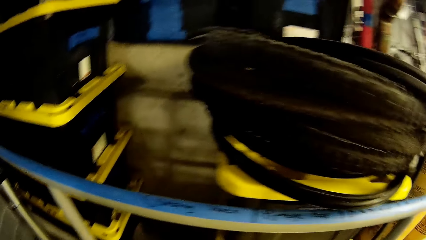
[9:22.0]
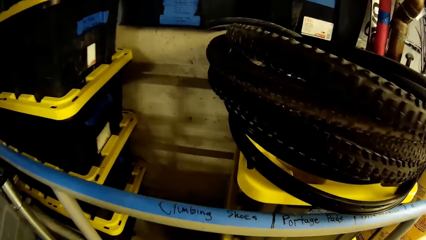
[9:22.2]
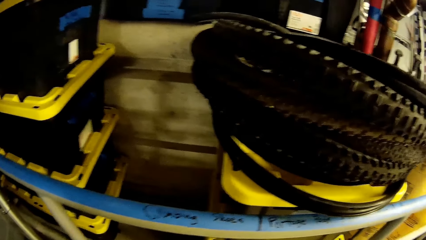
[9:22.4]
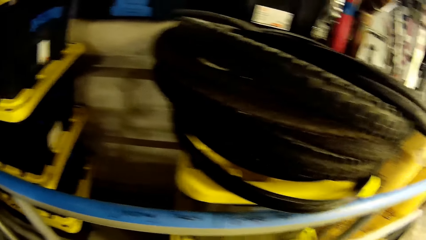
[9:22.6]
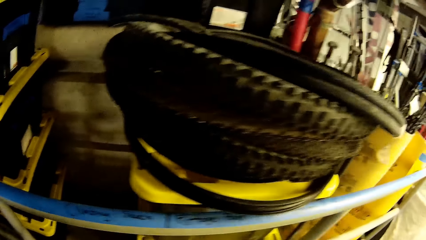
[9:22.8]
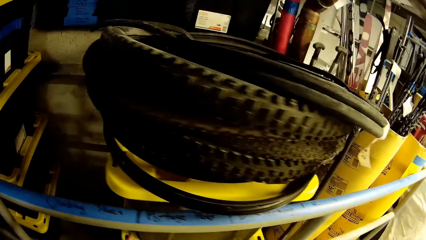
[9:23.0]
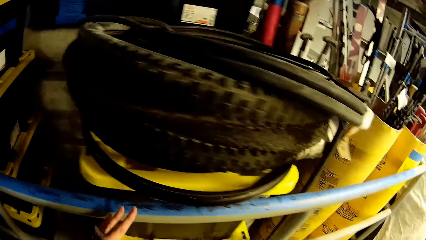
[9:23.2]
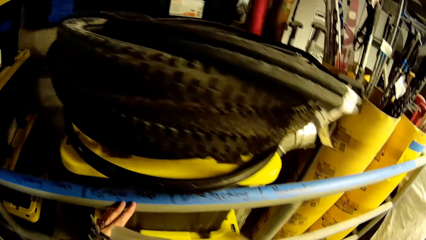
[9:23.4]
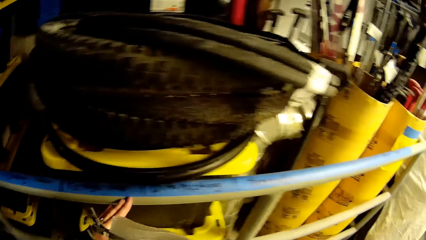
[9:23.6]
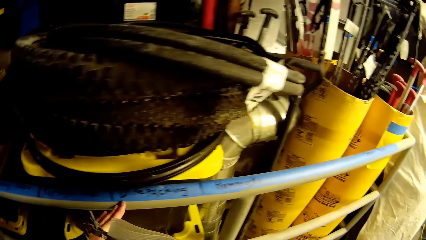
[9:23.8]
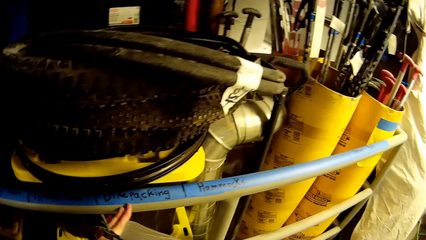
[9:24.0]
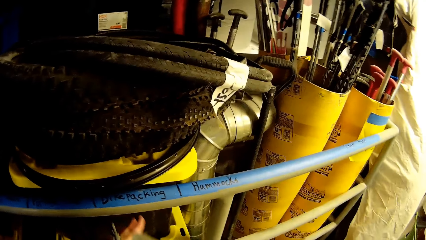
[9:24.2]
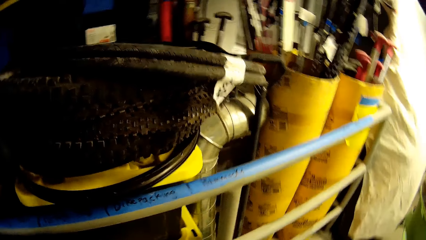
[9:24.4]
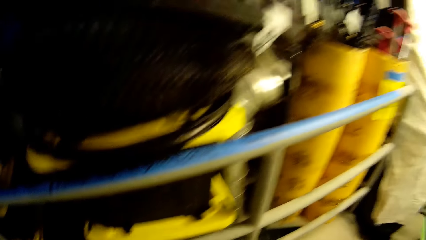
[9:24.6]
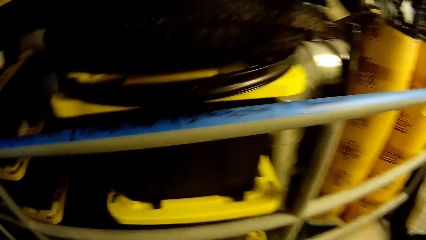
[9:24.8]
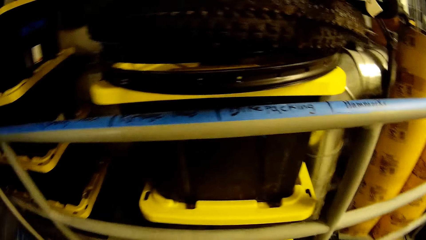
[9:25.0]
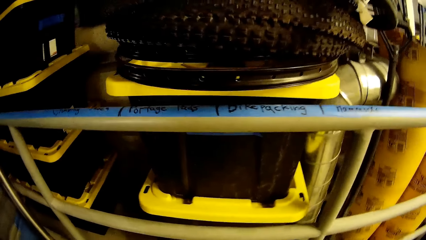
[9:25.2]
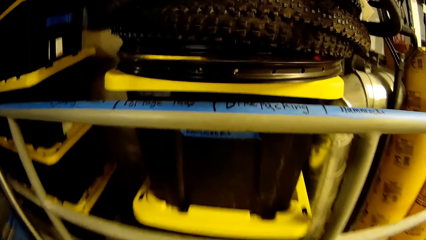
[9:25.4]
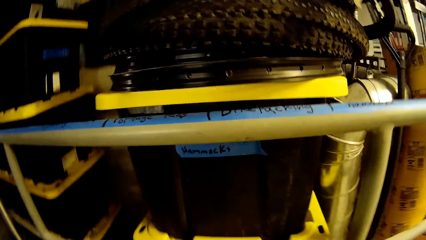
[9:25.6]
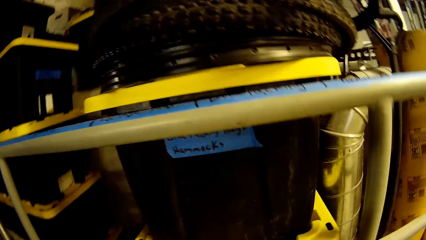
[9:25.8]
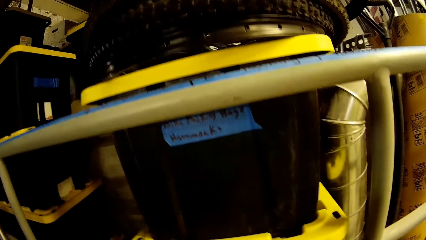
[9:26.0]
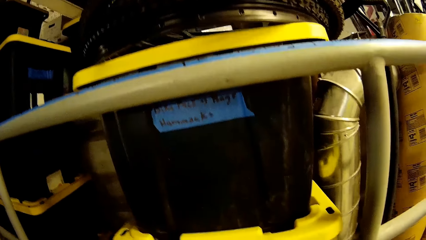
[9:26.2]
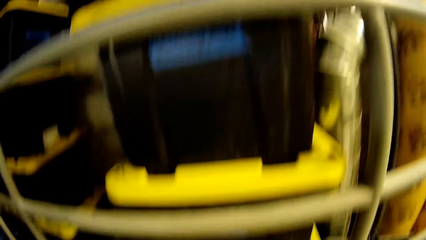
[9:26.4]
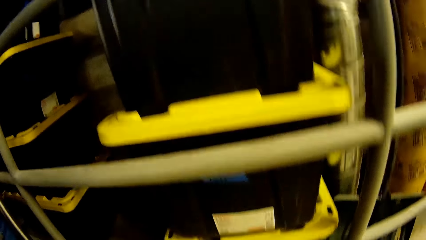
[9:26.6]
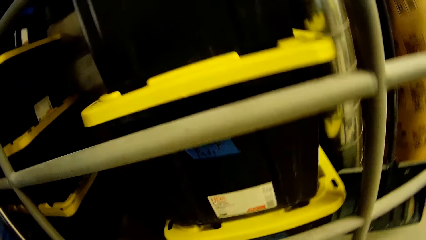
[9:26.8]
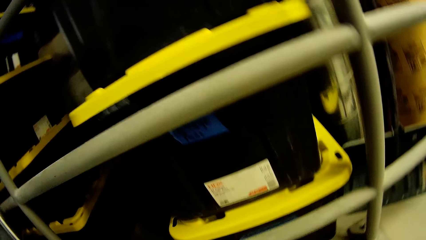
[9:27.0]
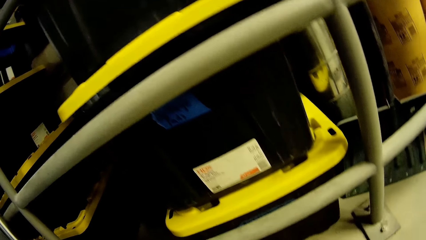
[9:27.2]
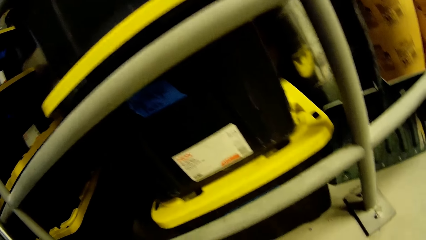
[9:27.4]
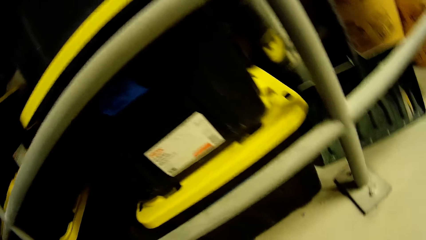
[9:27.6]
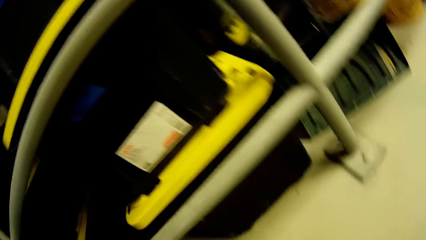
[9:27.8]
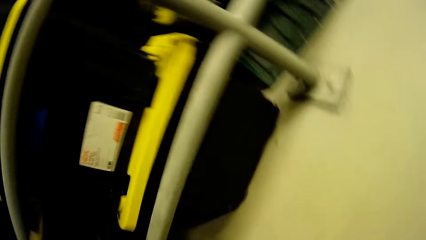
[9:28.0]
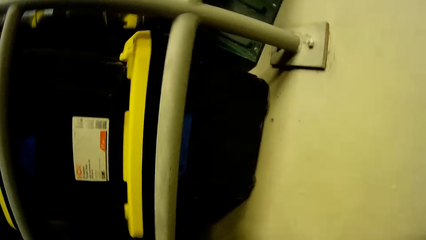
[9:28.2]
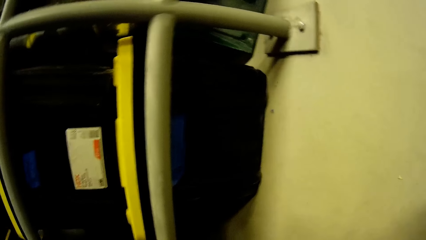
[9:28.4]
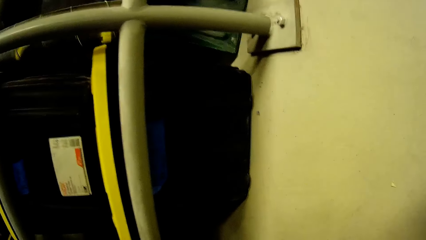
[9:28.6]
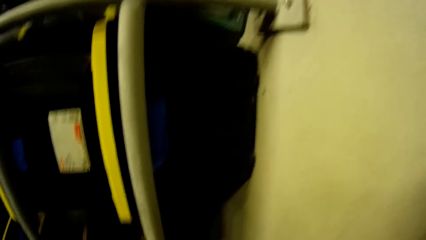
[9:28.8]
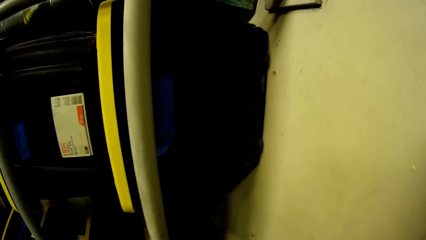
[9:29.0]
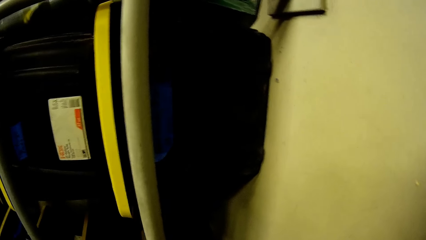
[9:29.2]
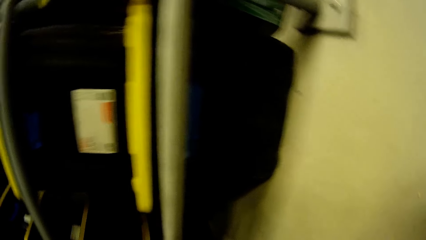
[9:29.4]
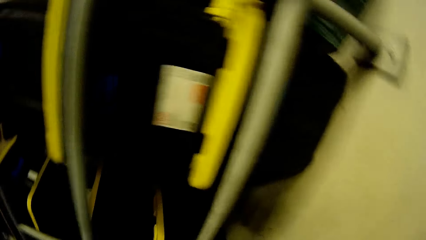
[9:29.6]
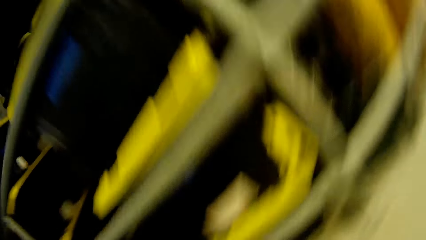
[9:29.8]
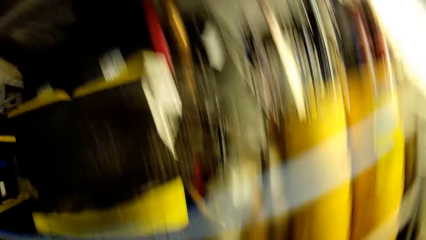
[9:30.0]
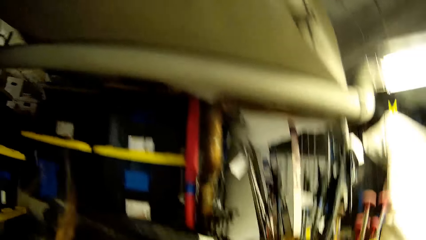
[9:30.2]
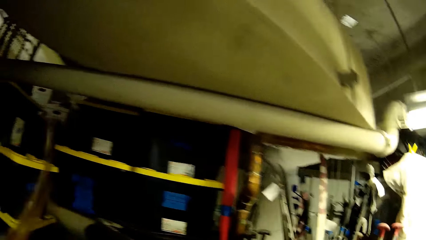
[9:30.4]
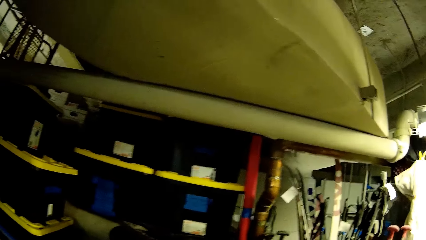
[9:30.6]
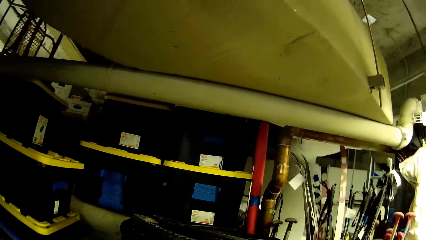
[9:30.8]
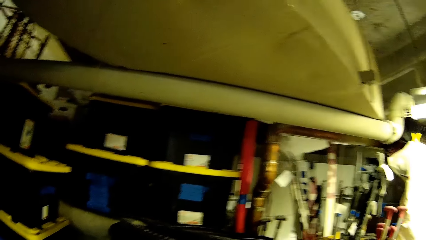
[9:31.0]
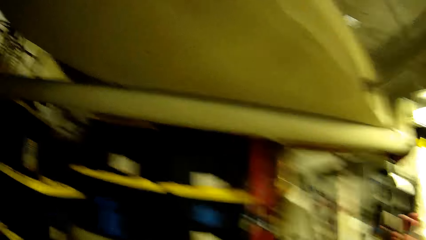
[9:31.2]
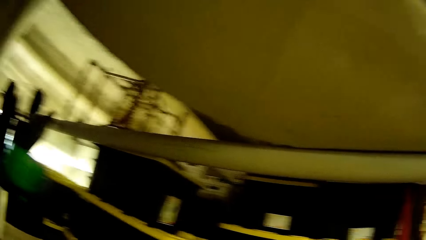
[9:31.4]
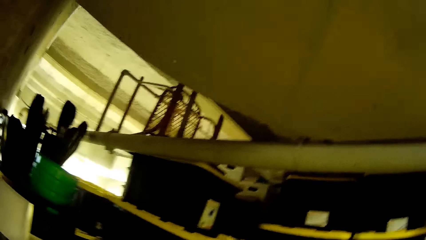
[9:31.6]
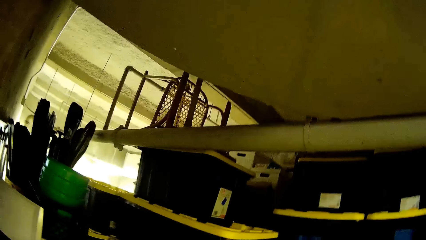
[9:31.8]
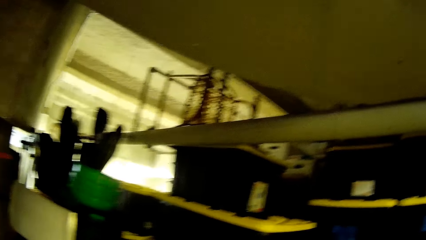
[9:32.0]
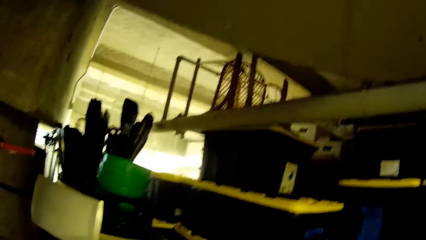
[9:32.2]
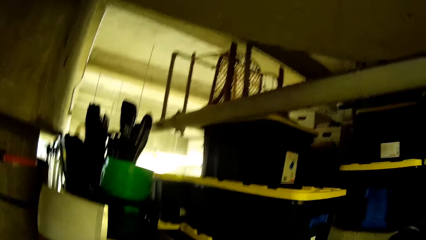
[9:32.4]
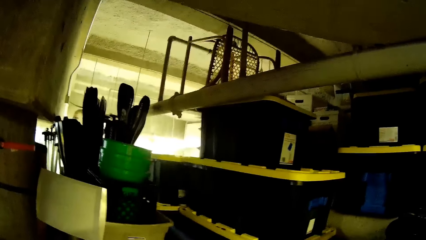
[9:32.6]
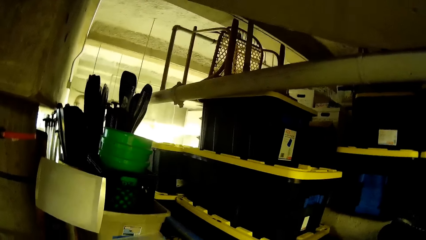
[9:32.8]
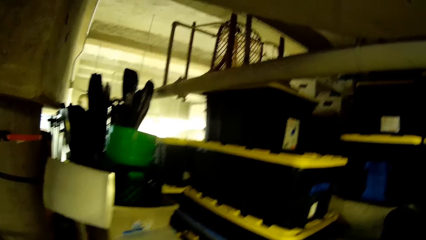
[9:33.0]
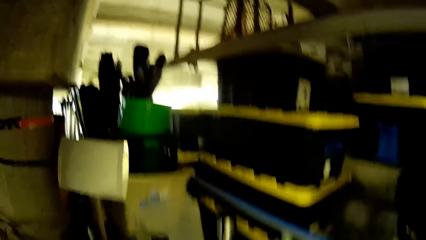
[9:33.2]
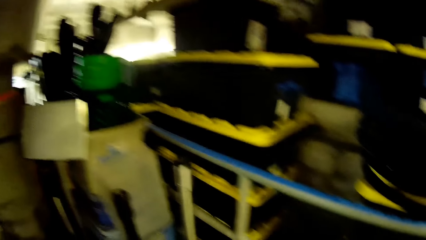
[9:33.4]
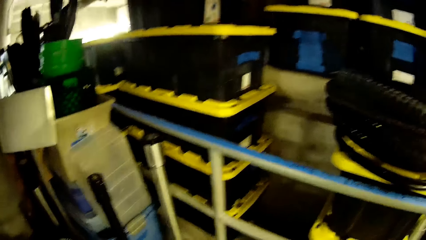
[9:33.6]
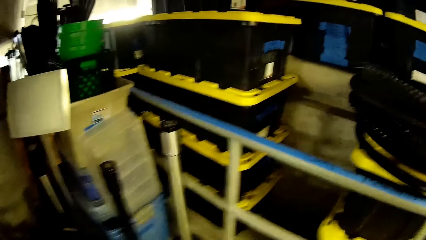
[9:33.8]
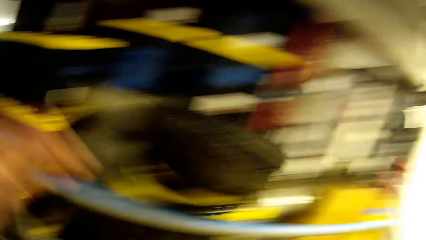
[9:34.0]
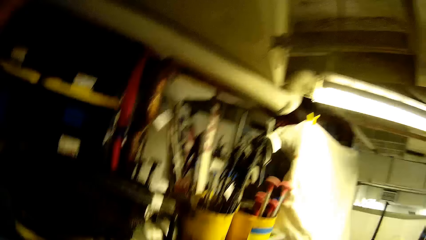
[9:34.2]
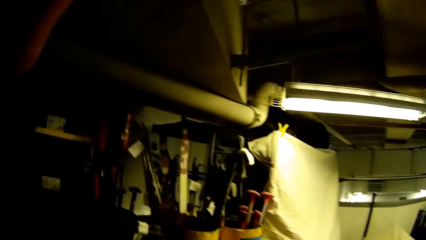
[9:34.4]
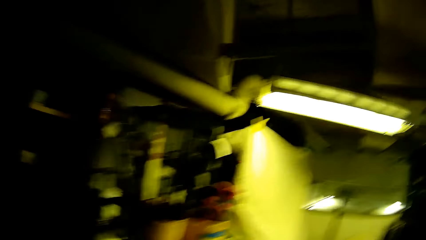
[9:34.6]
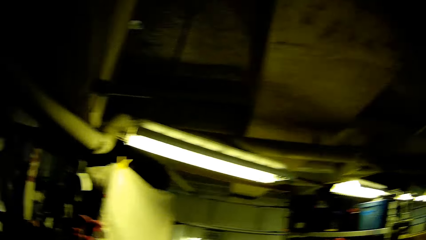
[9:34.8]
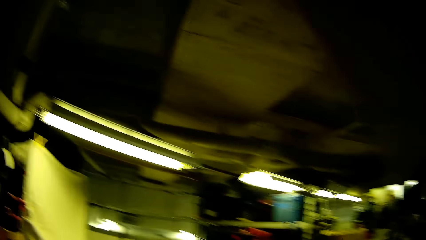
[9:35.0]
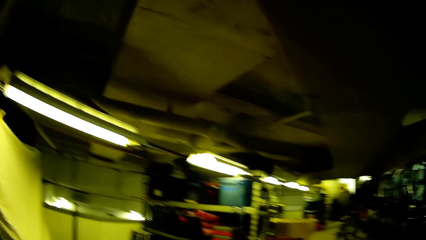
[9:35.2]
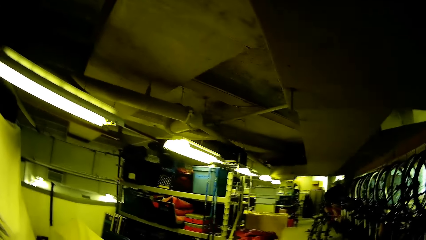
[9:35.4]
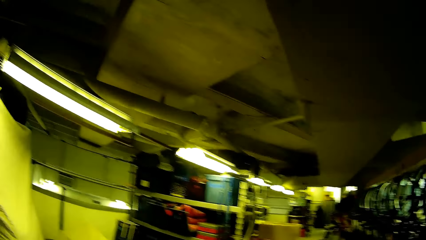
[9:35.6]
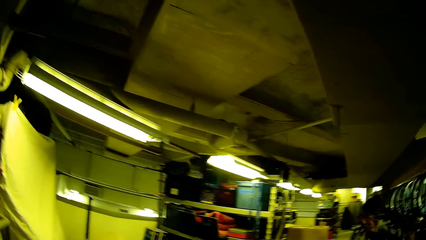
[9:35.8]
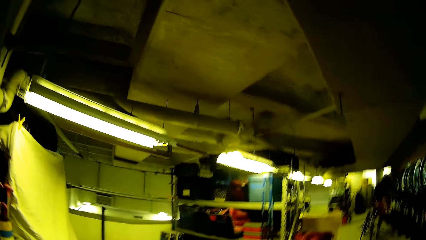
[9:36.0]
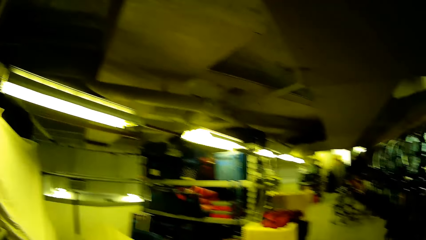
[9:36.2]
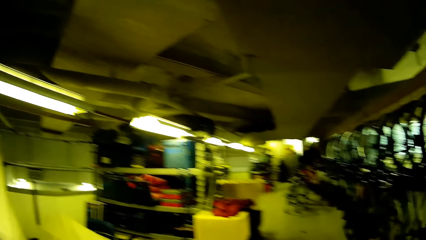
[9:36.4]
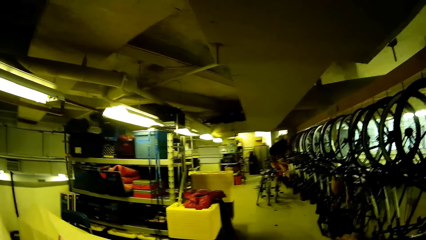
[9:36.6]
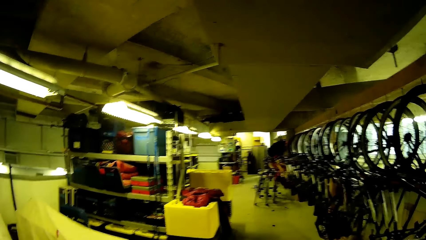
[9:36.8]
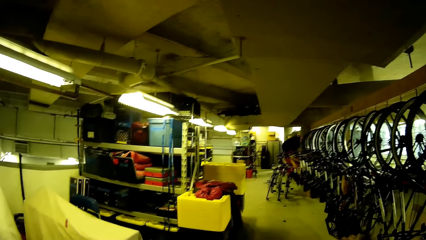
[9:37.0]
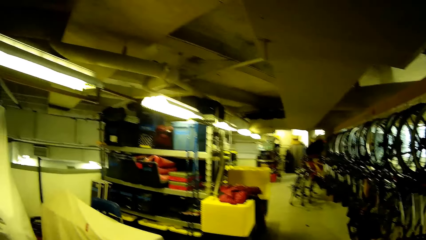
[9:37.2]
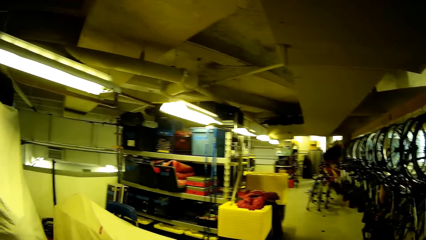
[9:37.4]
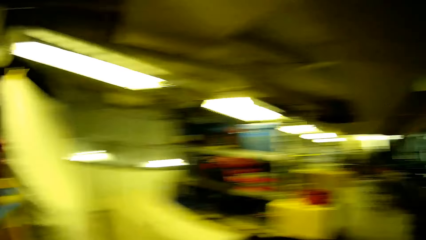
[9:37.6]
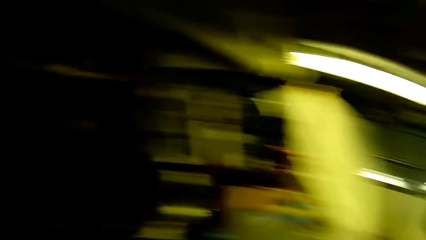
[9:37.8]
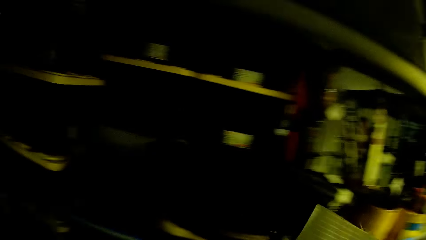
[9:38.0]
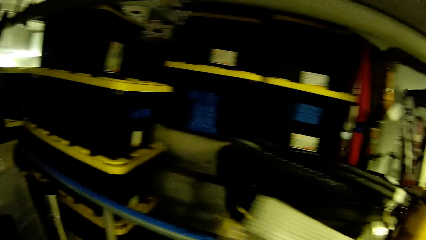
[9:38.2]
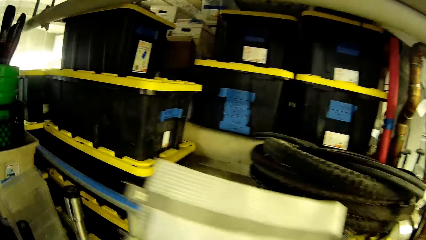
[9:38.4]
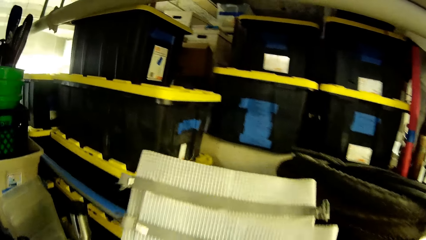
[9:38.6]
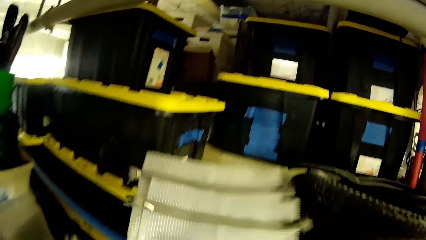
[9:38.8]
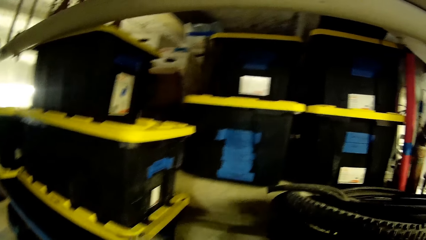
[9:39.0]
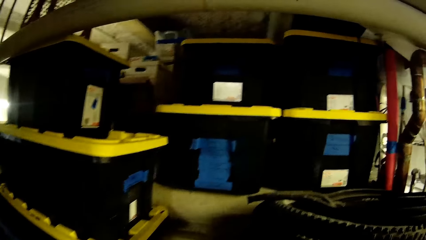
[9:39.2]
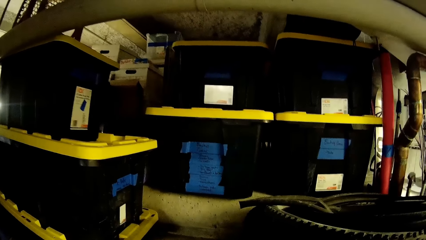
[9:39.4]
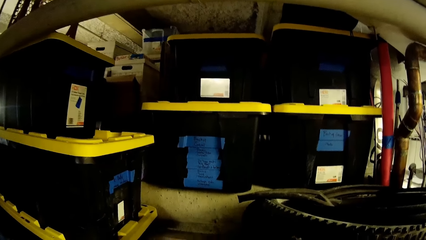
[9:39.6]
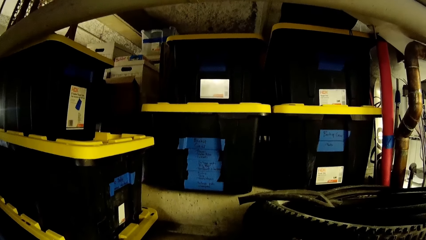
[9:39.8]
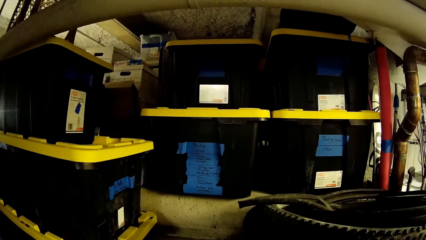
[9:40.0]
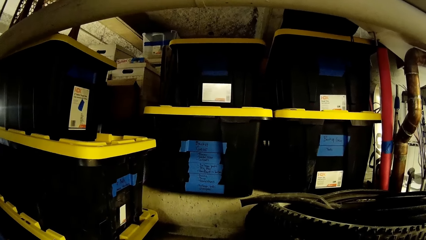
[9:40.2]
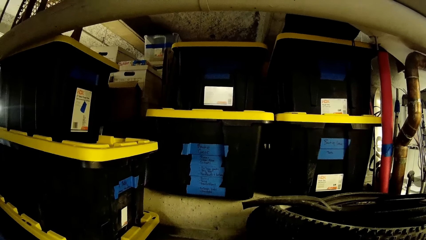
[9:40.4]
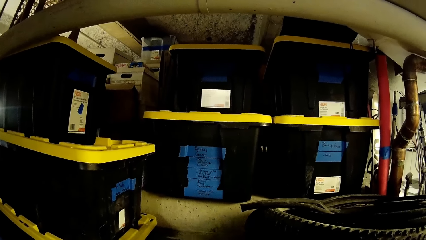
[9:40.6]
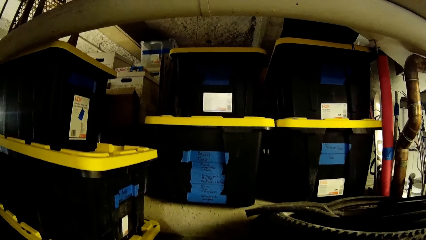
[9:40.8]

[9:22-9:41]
The camera wearer holds metal bars. They look at the containers. They hold a piece of paper.
